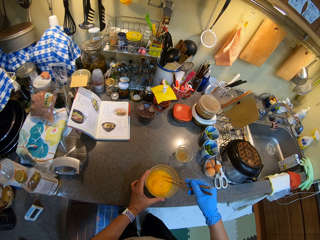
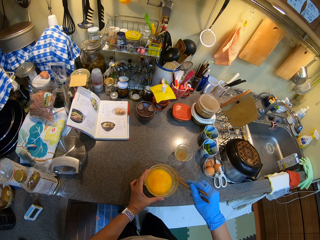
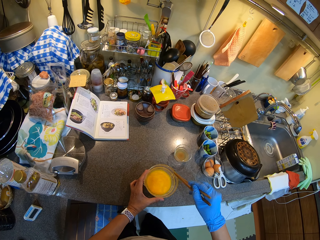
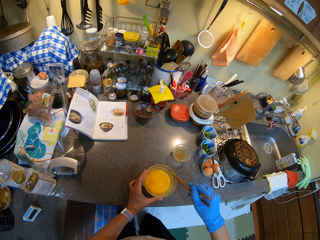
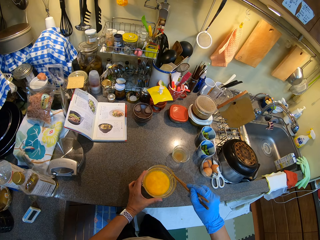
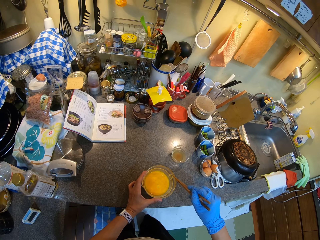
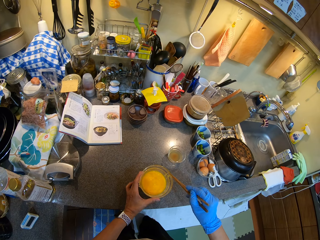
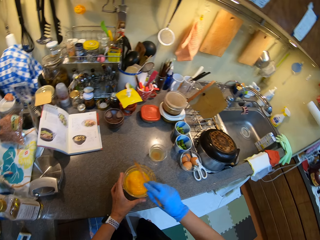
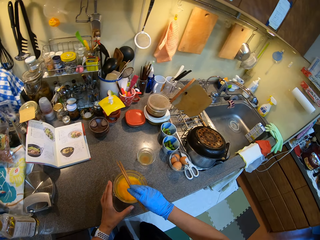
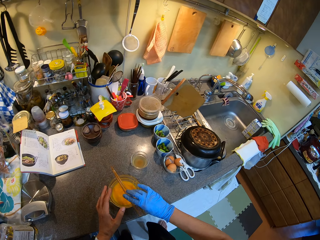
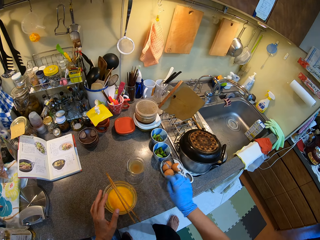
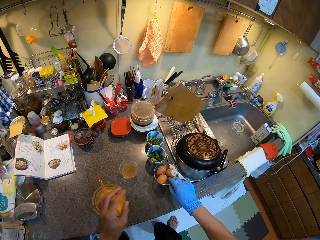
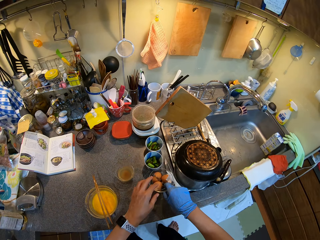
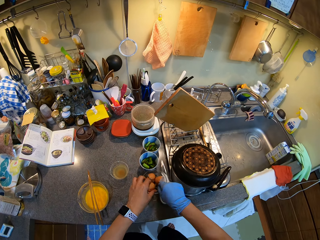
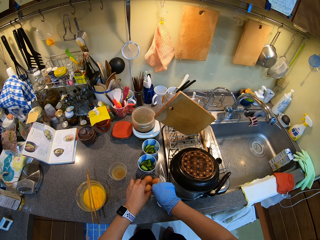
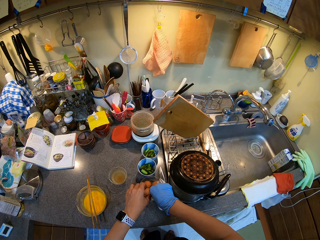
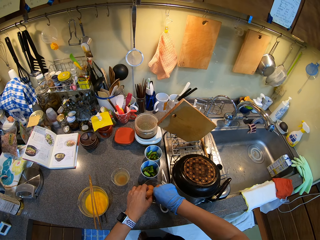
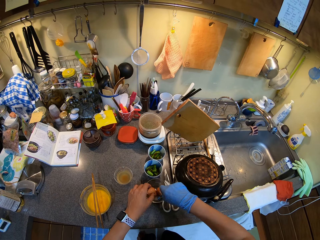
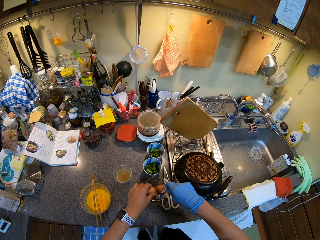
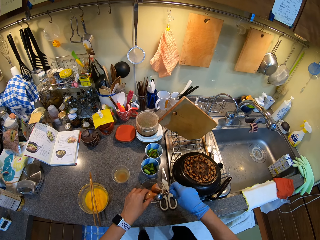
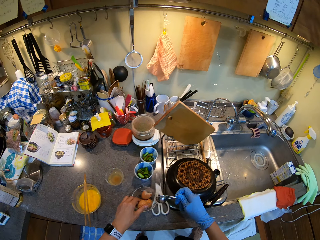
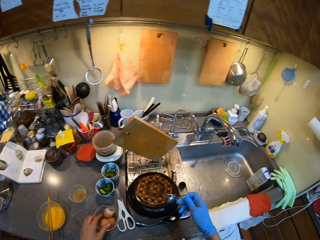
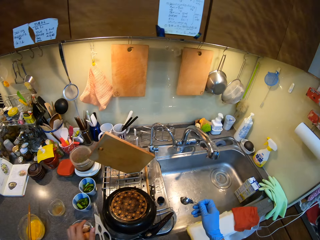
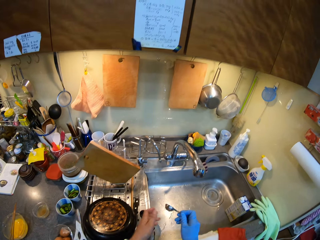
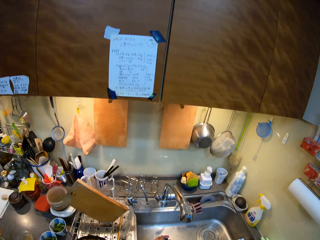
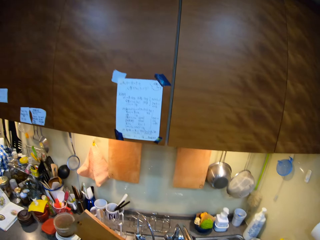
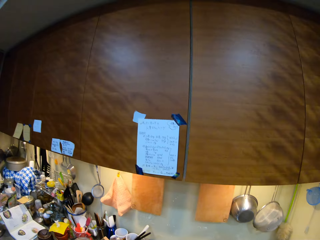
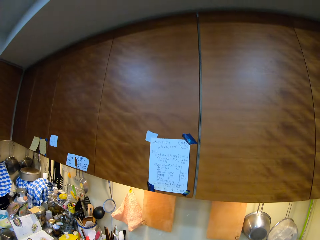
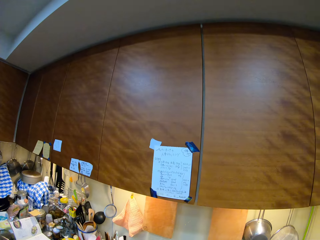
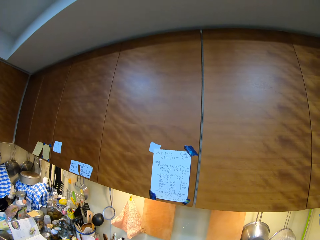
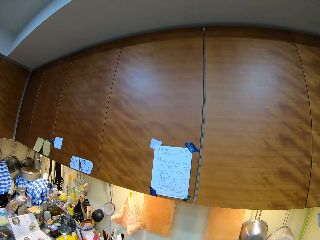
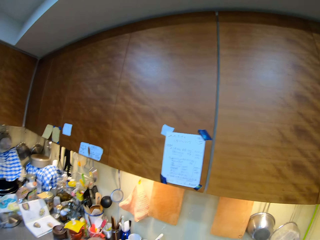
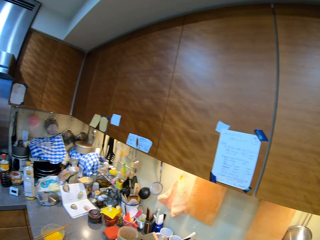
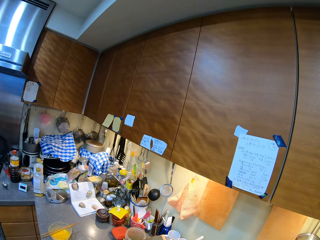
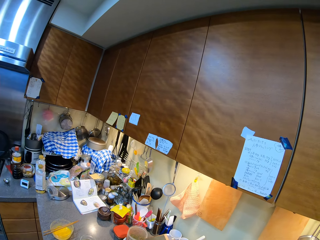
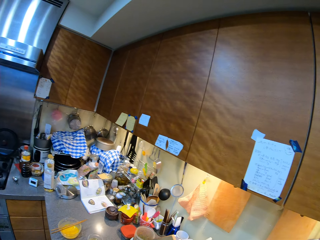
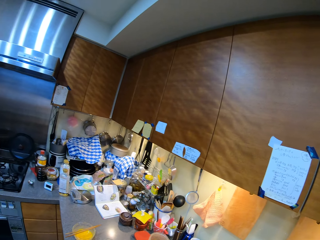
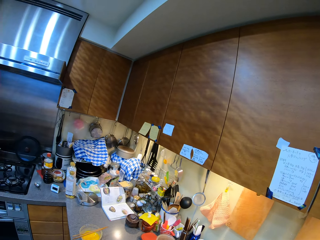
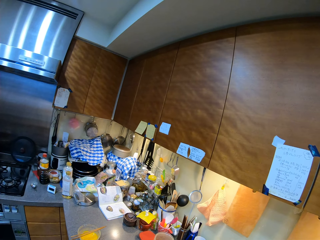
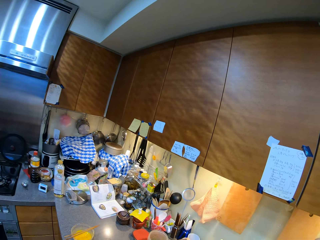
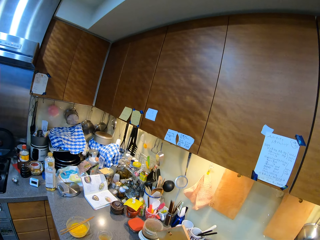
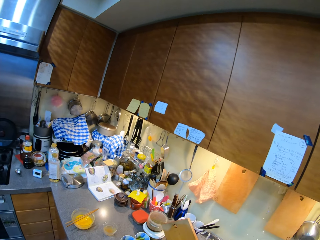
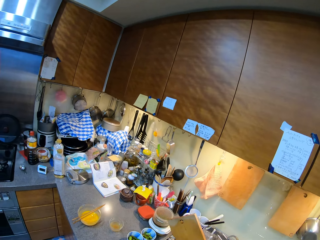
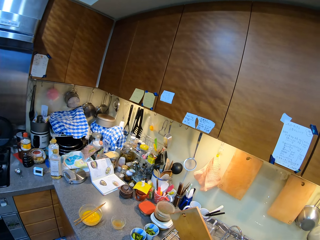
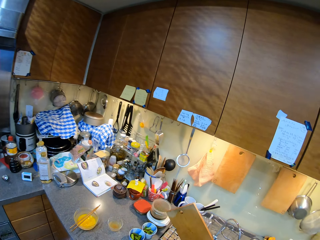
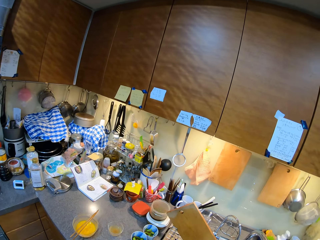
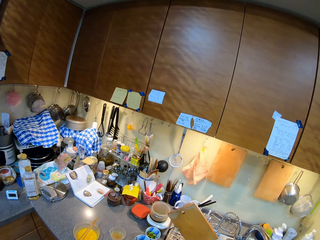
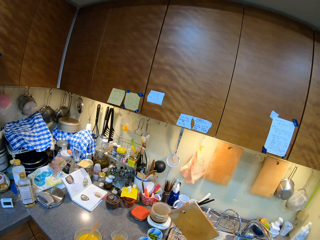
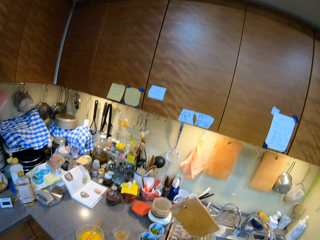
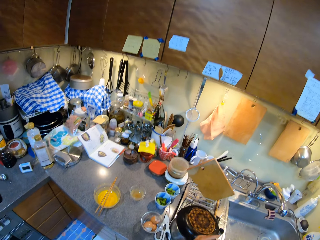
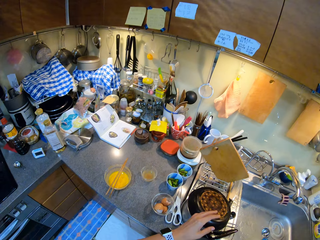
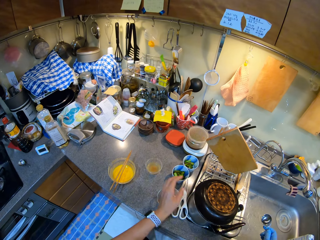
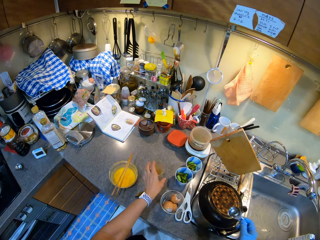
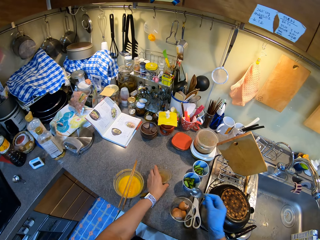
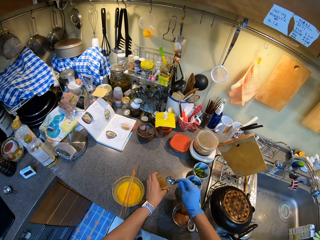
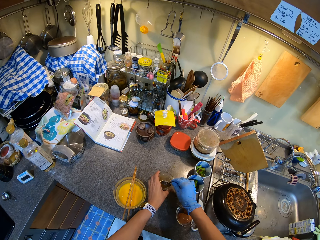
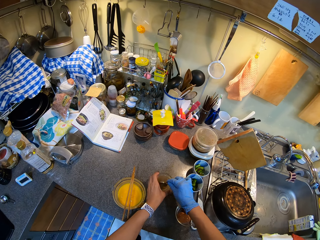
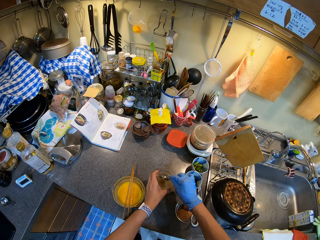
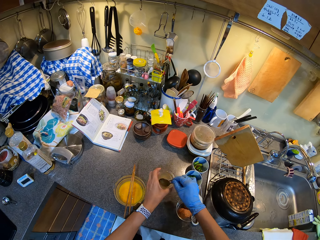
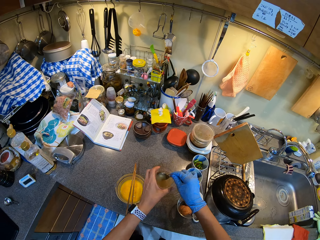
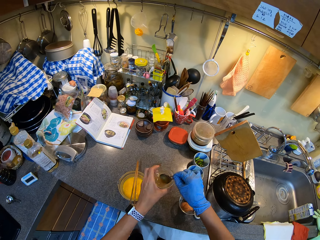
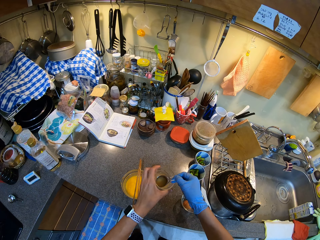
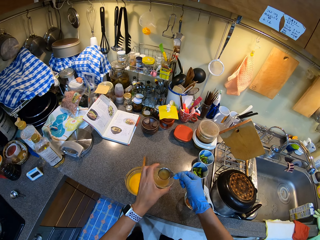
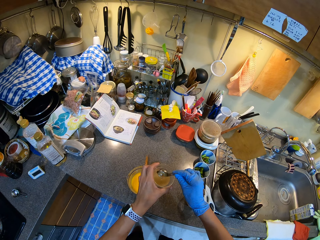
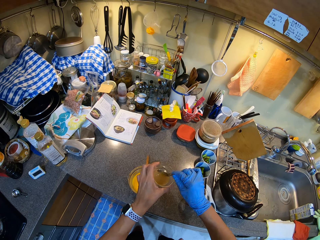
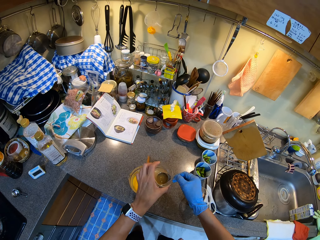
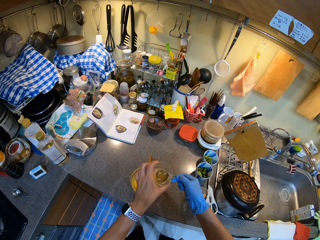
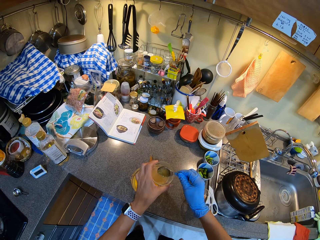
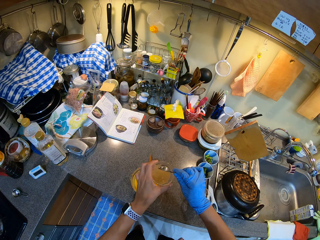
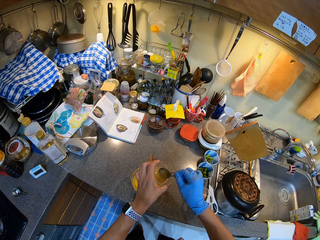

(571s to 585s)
The camera wearer stops stirring. They place the tongs on top of the tin. They take a spoon from the tin. They move around the sink. They wash the spoon in the kitchen sink. They look around the kitchen. They stir something. They scoop something from the tin.

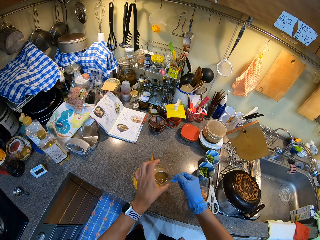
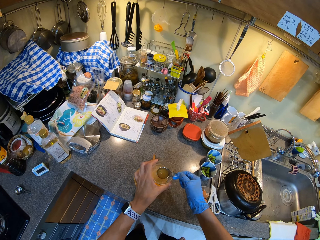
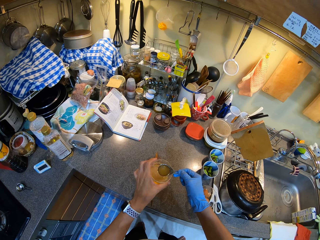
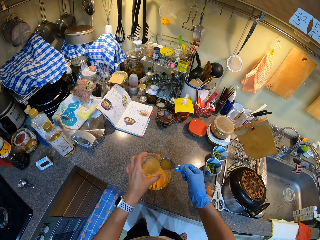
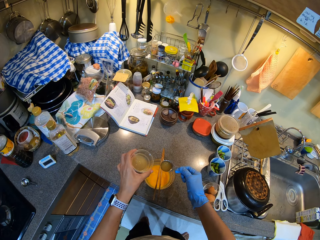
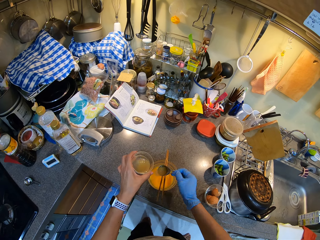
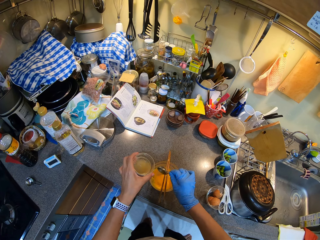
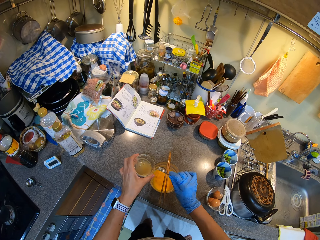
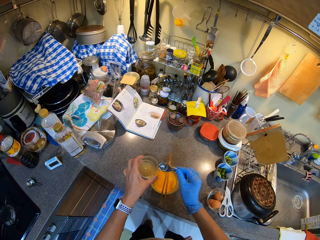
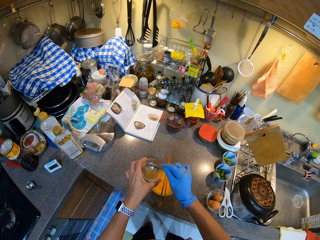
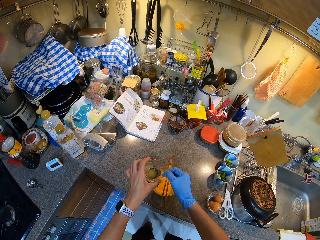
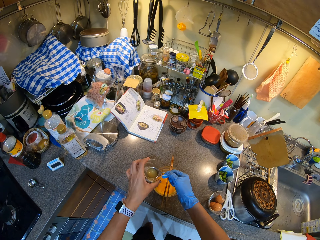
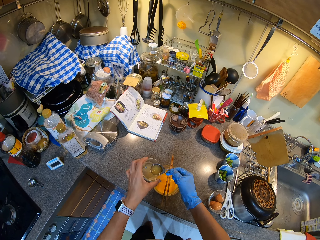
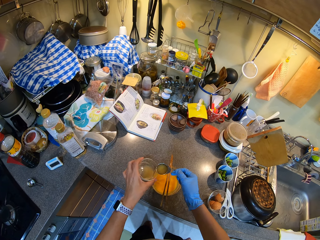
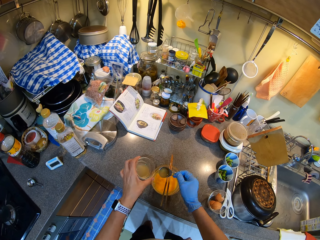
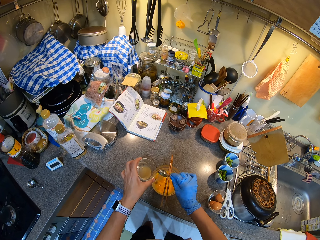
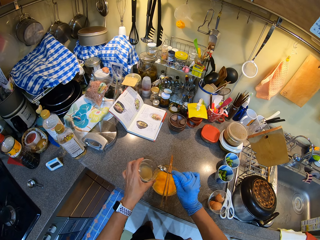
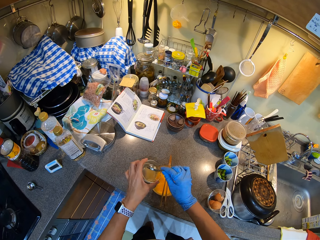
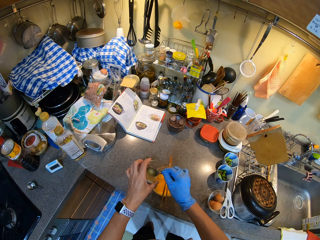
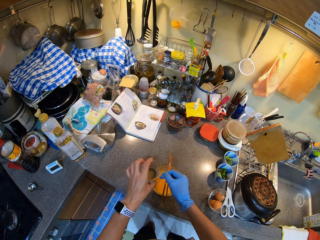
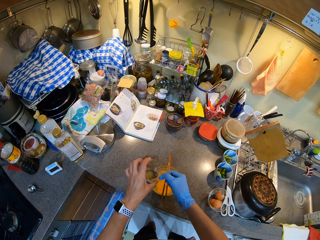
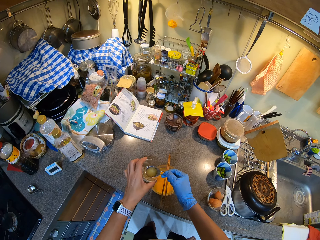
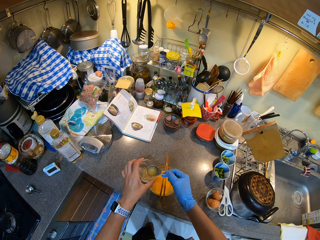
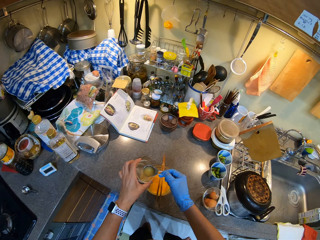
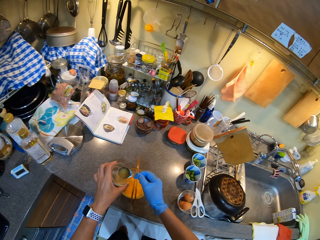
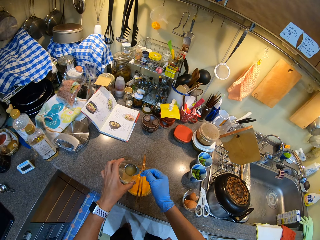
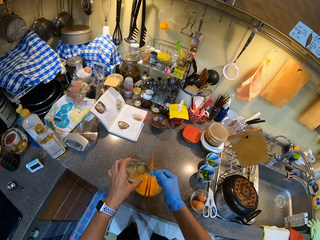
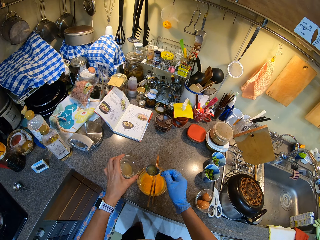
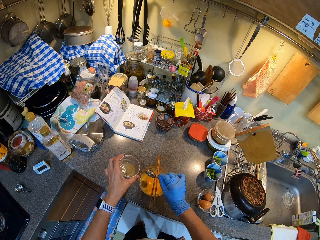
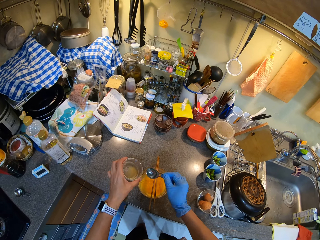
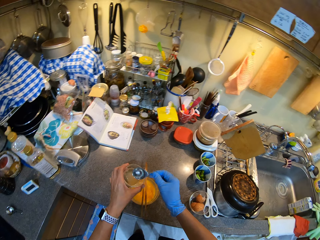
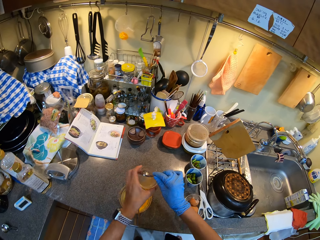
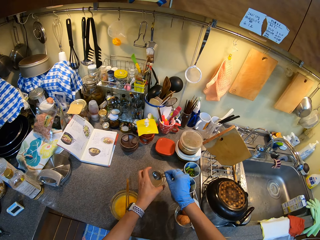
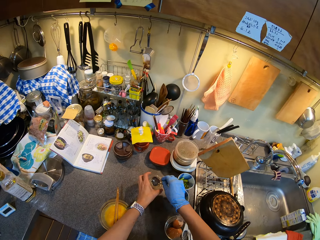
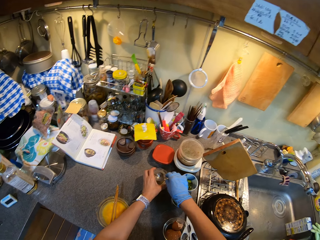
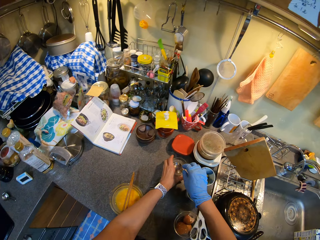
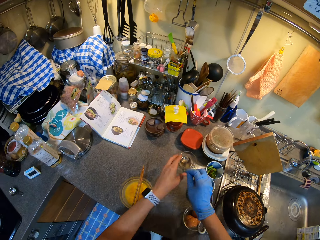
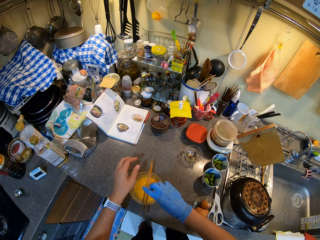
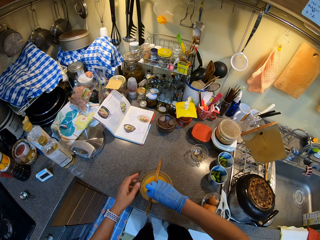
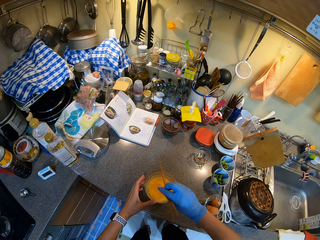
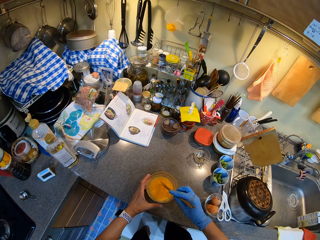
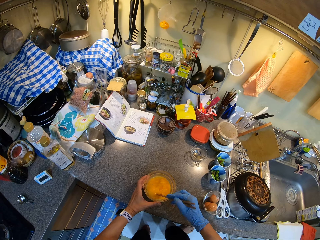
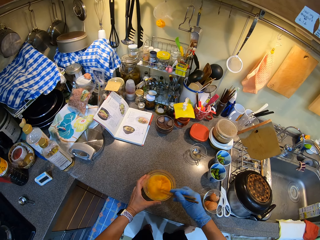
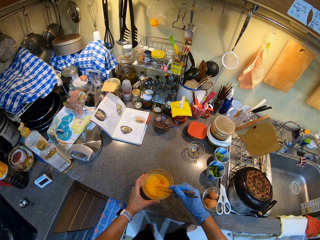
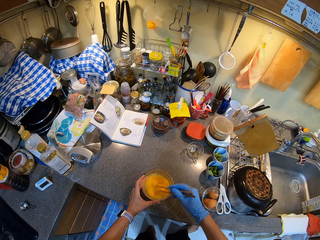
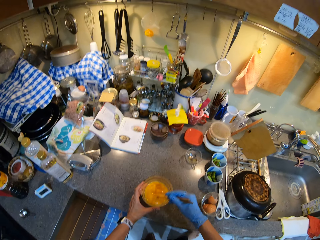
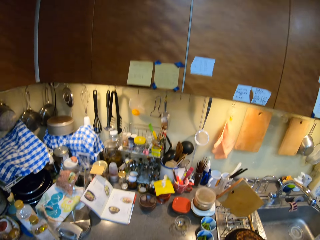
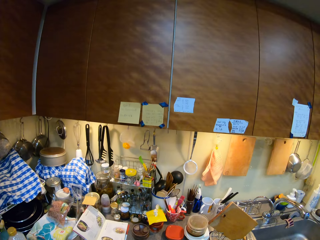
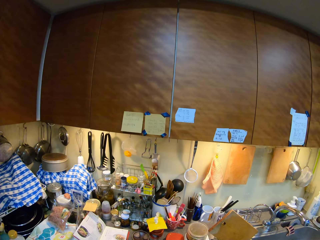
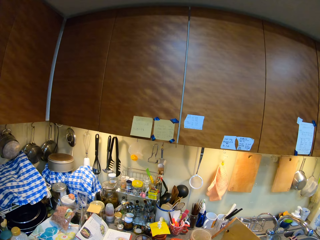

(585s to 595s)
The camera wearer pours inside the tin with eggs. They add something in the eggs. They put the tin with spoon on the kitchen counter. They stir the mixture inside the tin. They pick up the chopsticks.
